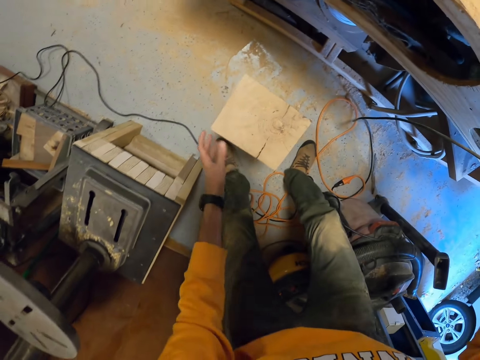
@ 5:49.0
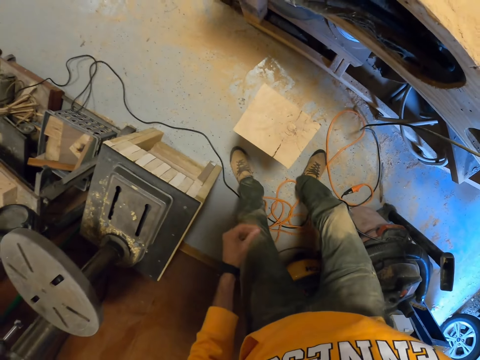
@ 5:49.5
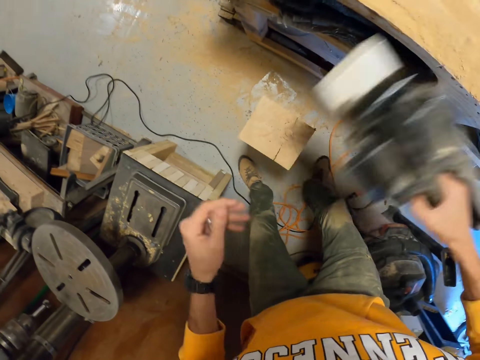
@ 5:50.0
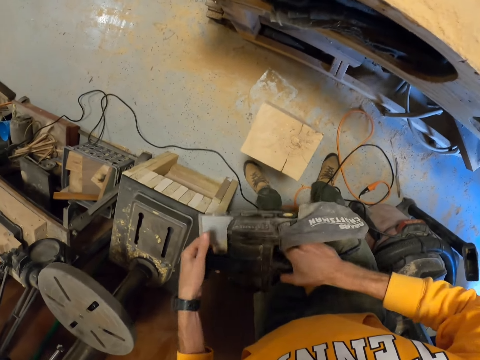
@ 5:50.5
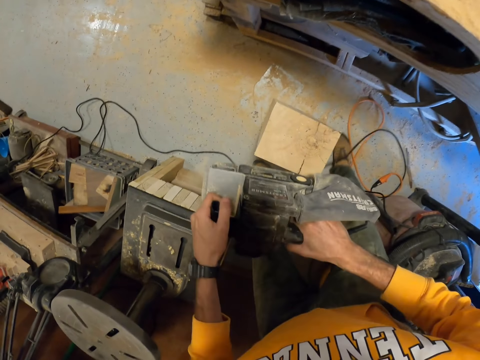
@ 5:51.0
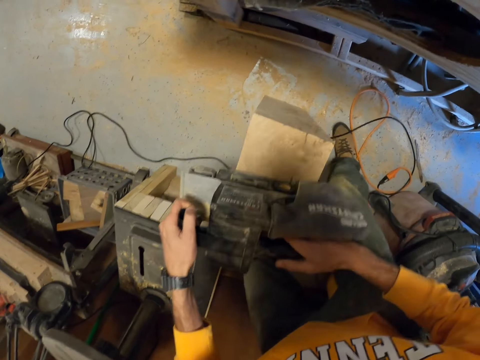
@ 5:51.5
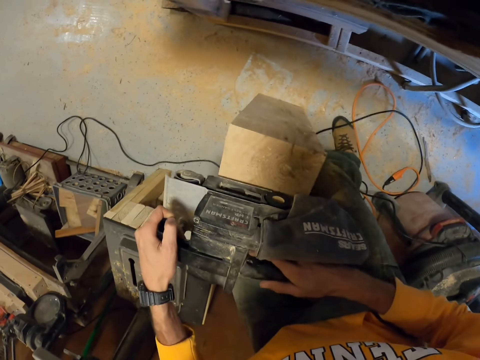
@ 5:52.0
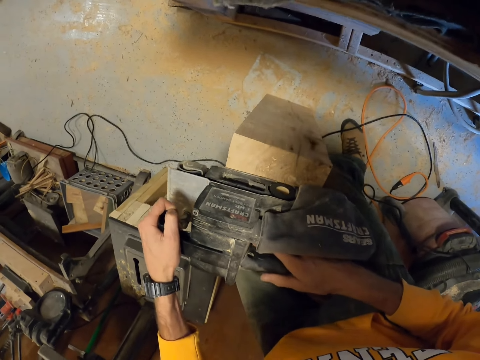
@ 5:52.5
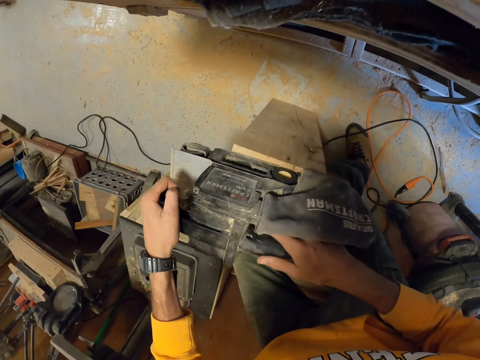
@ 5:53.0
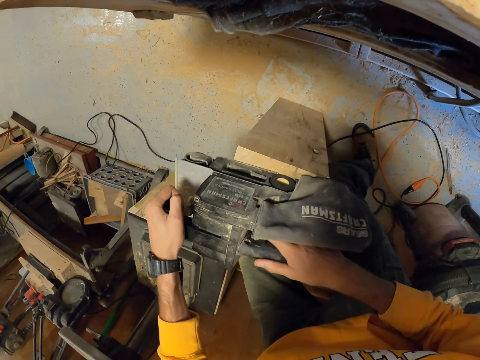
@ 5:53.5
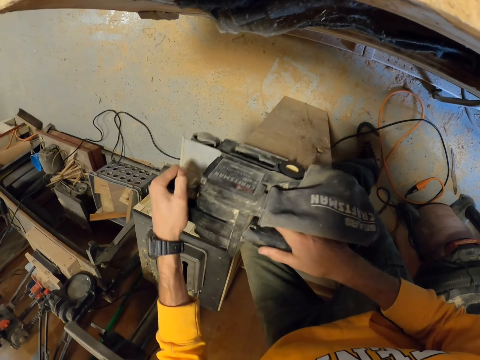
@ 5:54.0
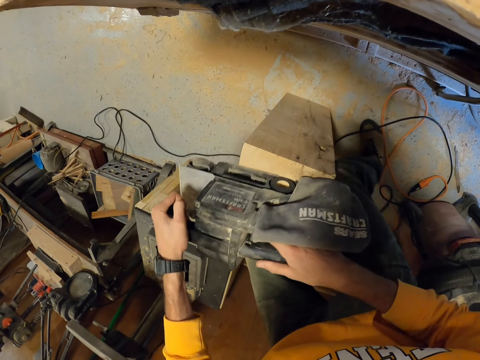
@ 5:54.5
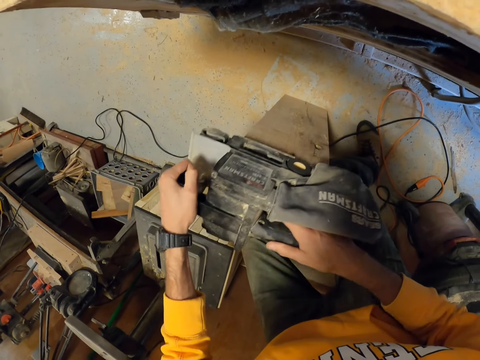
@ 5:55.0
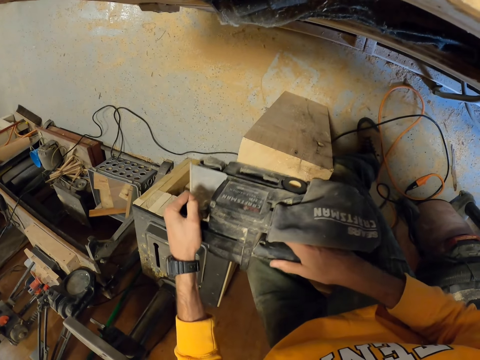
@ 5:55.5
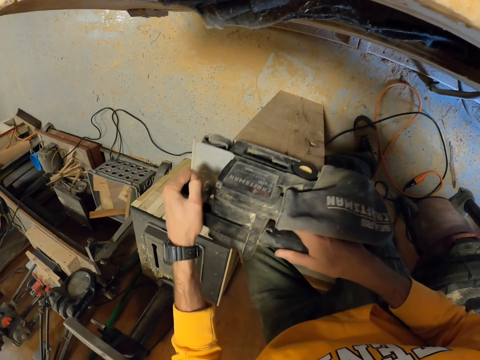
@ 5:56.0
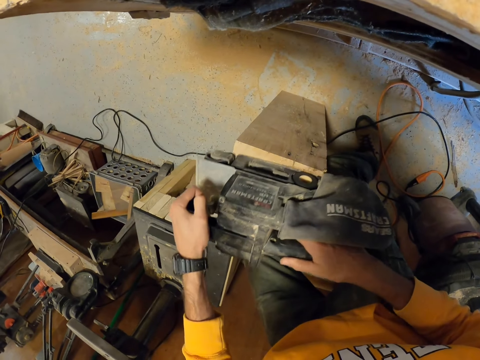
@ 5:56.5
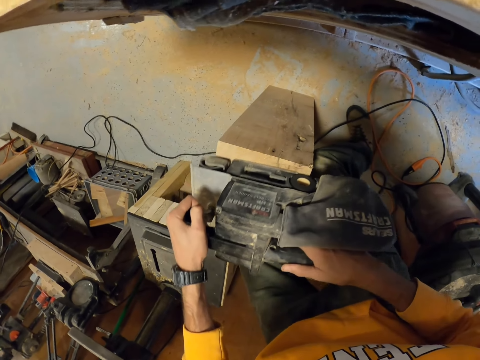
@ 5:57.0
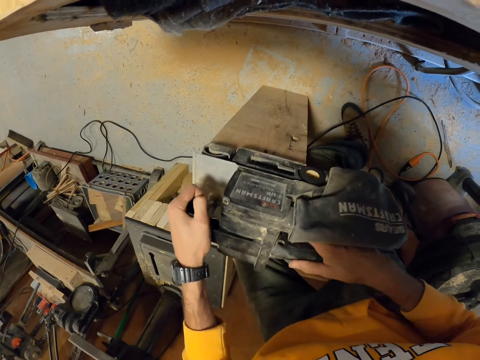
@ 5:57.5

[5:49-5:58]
The camera wearer unhands the wood block. They pick up the belt sander from the workbench. They smoothen the timber or wood block with the belt sander.

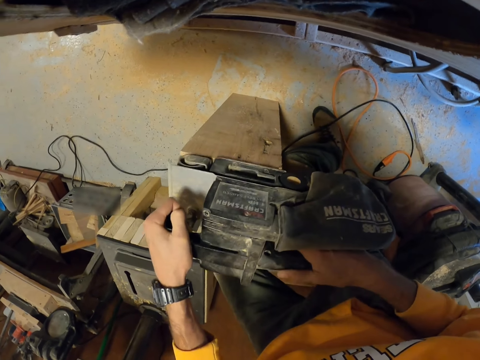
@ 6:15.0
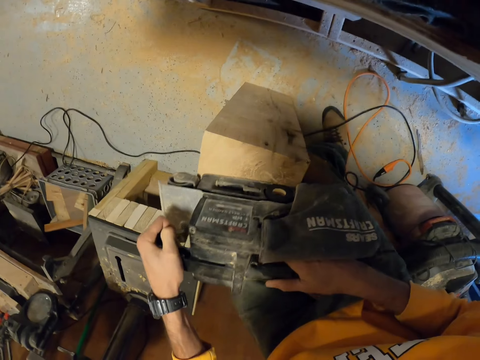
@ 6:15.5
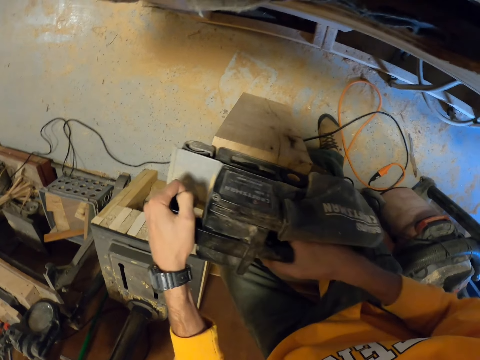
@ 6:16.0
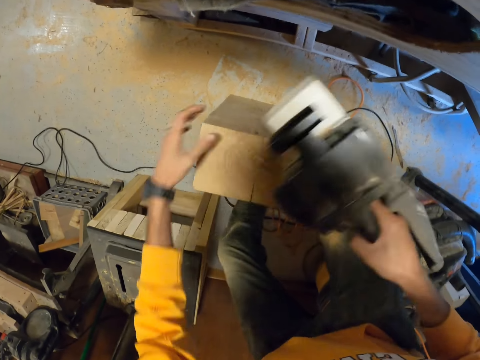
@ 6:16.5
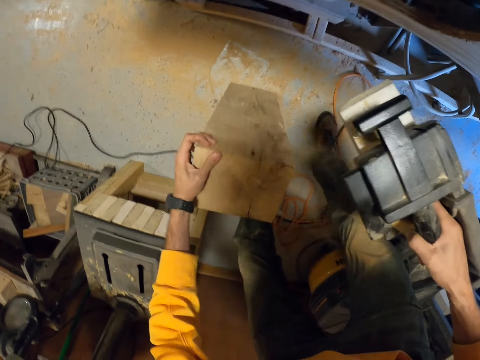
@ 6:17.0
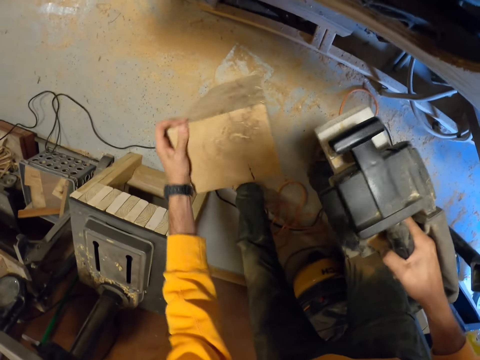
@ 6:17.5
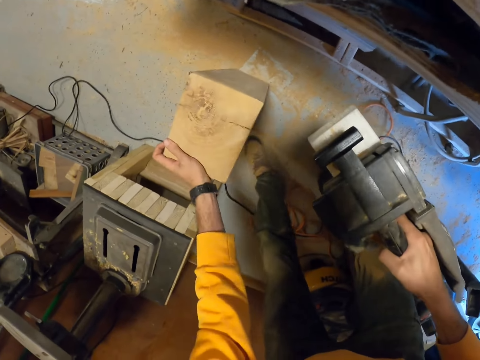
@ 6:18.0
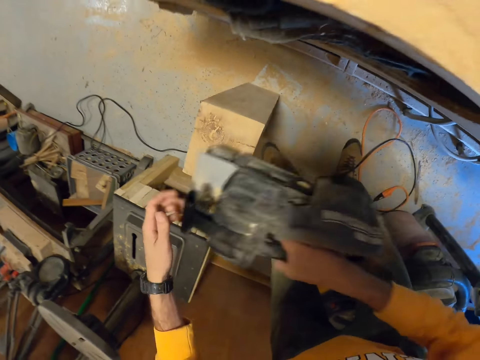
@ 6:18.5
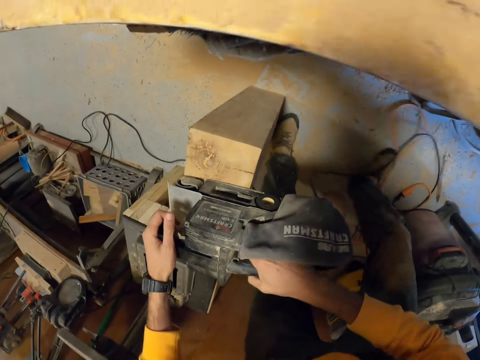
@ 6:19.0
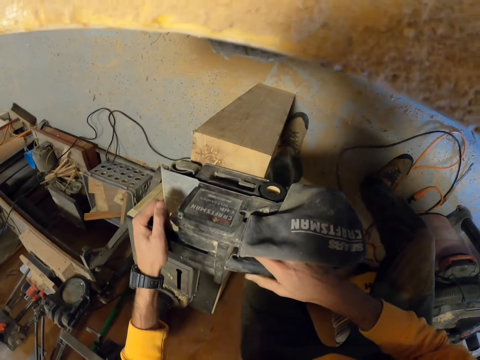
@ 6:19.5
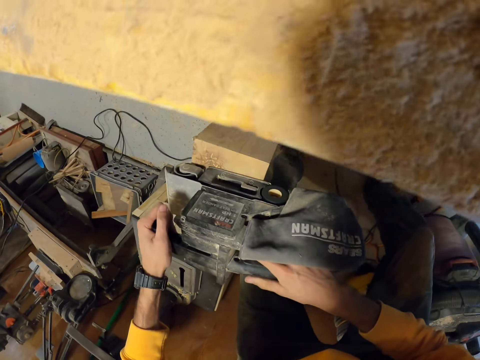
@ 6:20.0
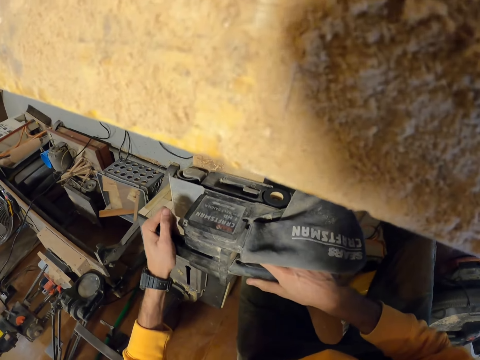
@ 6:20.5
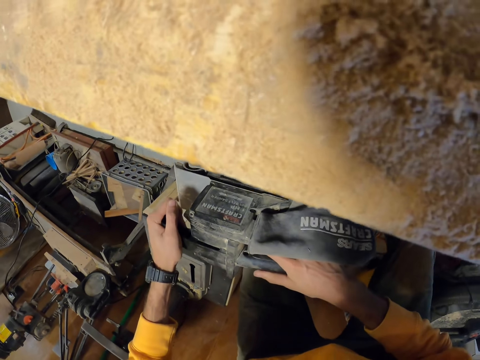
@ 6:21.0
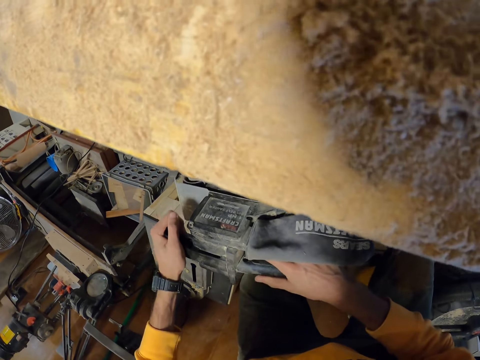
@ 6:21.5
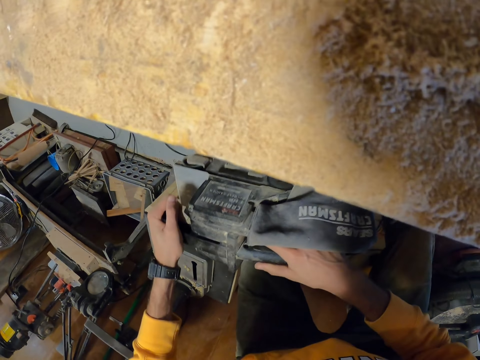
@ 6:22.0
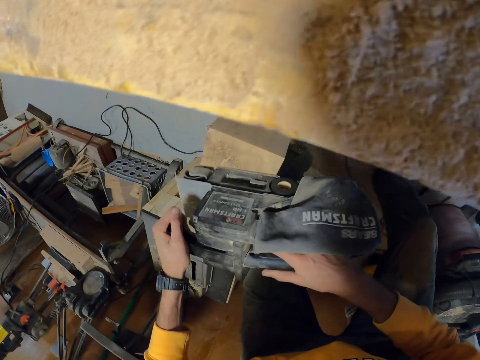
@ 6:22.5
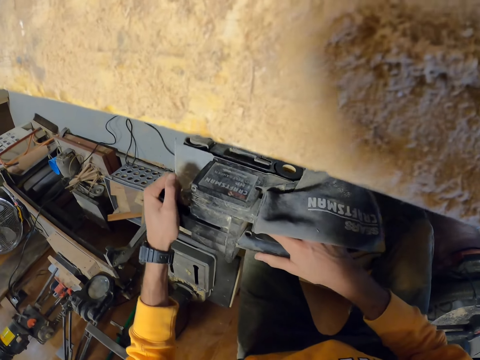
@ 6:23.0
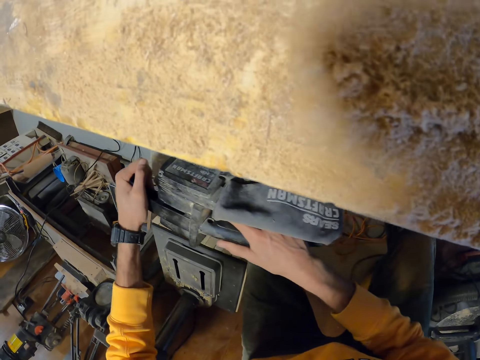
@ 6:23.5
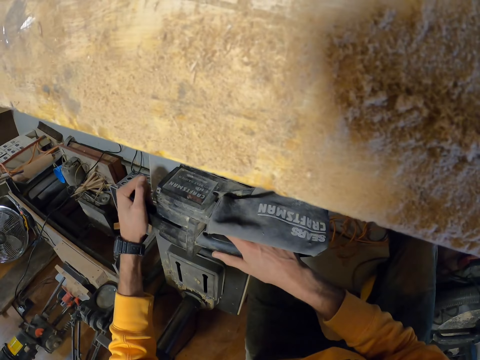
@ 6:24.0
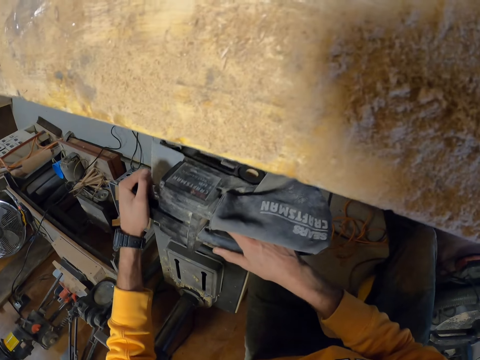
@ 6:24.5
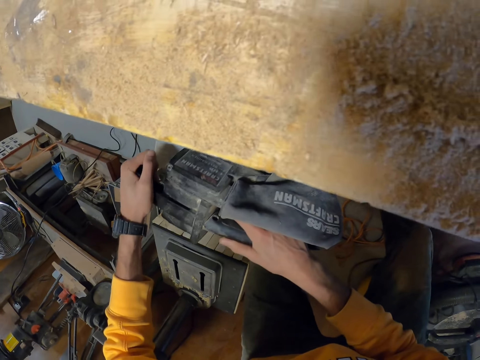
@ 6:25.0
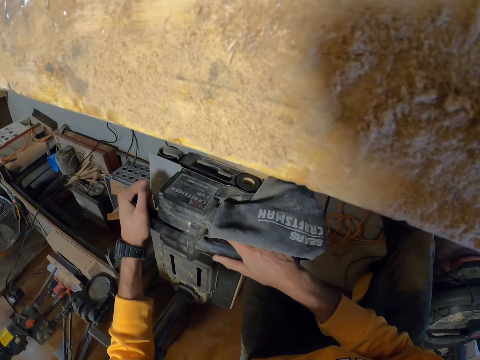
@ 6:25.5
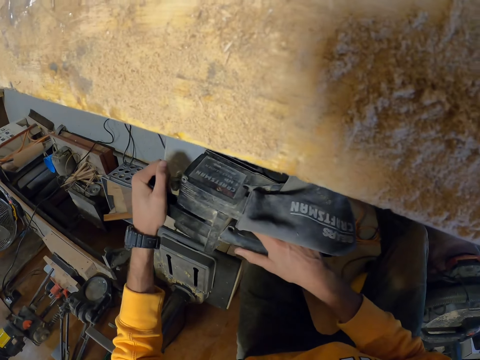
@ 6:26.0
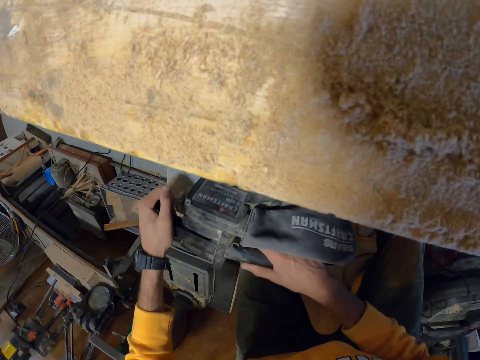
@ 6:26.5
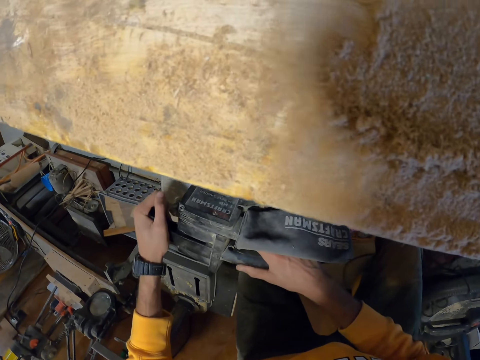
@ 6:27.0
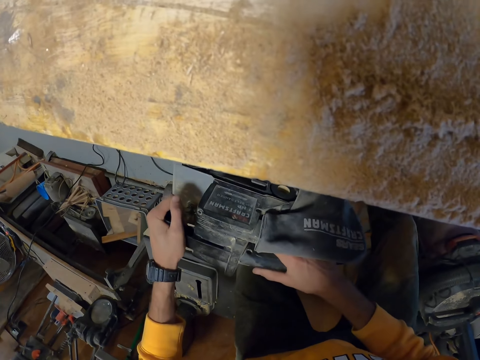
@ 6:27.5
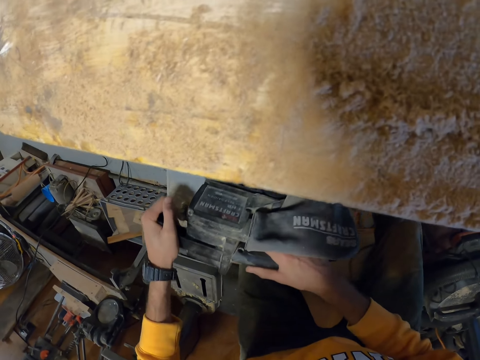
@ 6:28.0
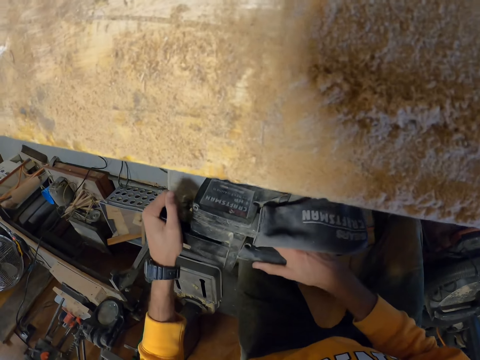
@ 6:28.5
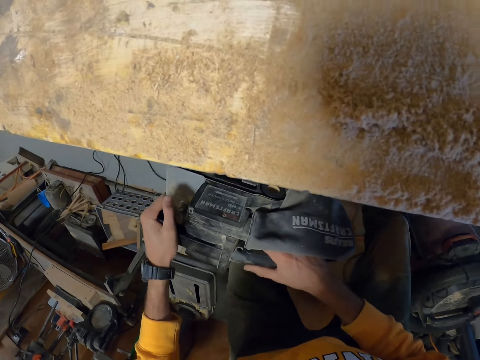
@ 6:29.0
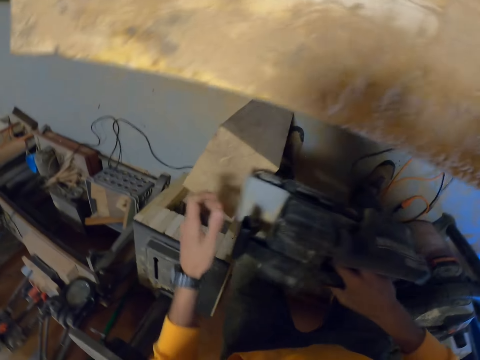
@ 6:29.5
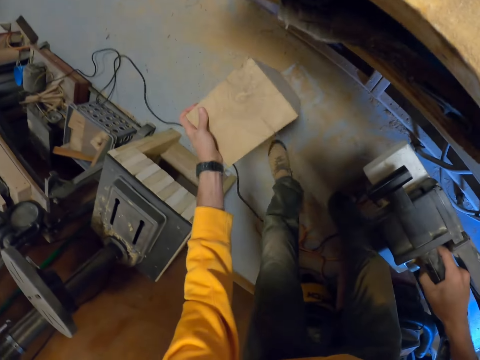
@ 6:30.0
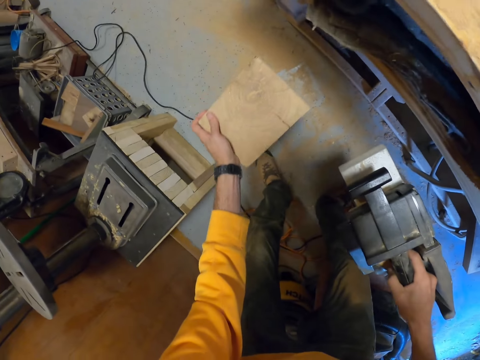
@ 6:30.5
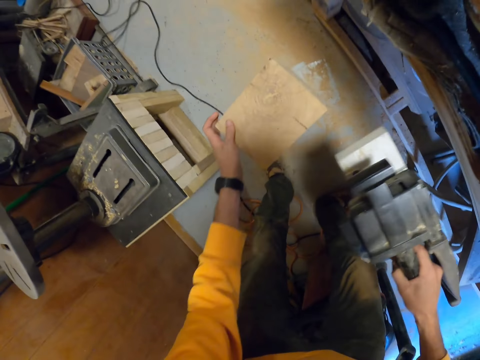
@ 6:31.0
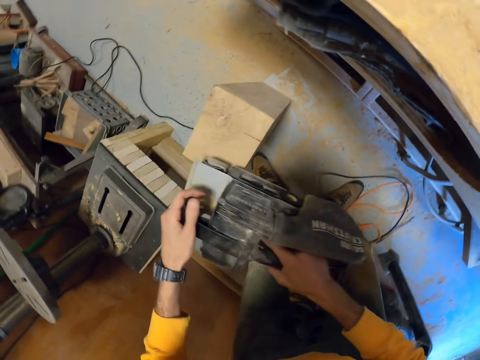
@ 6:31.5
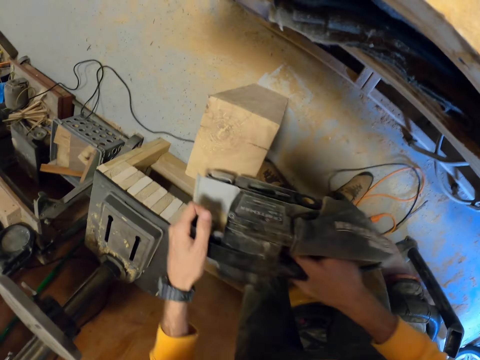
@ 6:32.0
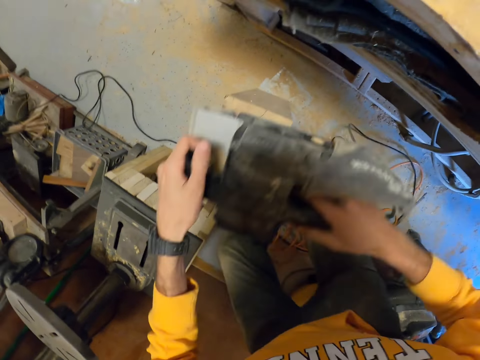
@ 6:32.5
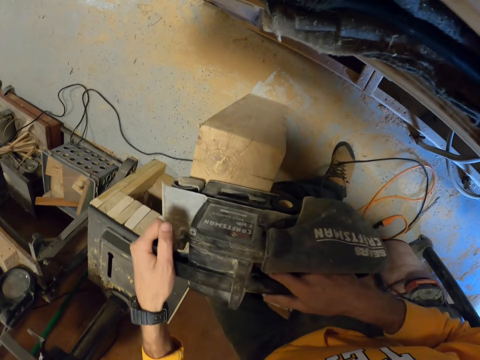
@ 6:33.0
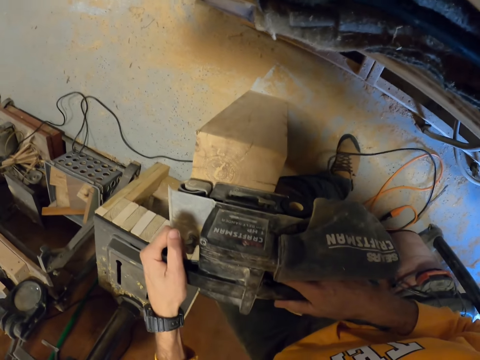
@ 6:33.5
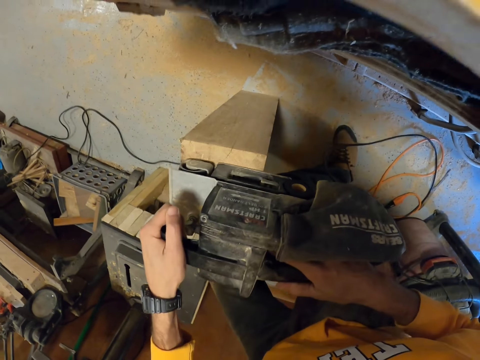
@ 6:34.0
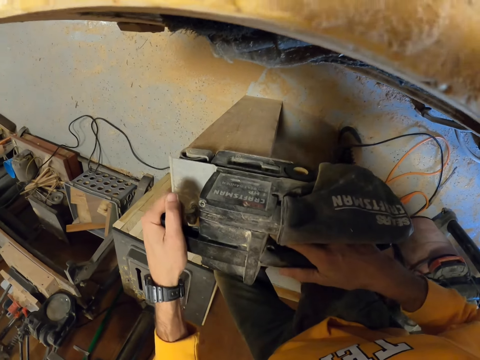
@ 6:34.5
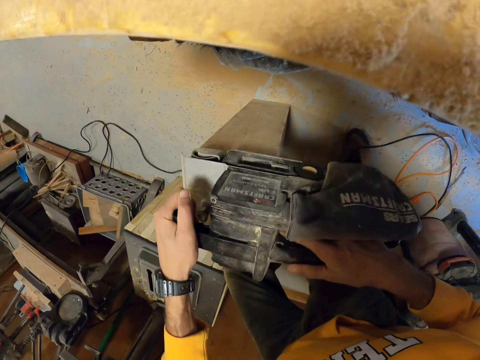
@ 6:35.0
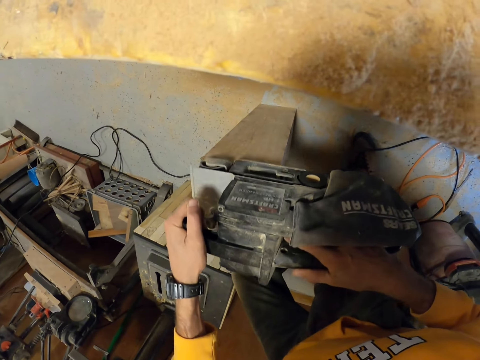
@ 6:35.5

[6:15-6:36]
The camera wearer adjusts the structural timber on the floor with his hand. He smoothens the timber with the belt sander. He adjusts the timber on the floor with his hand. He smoothens the timber with the belt sander.
